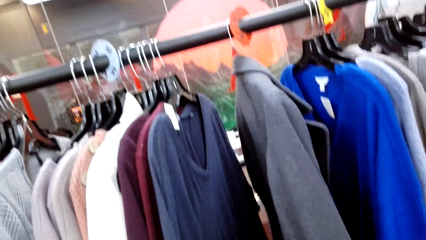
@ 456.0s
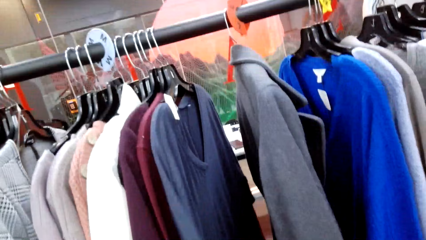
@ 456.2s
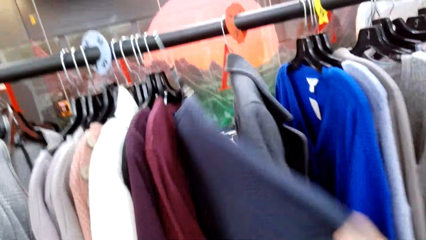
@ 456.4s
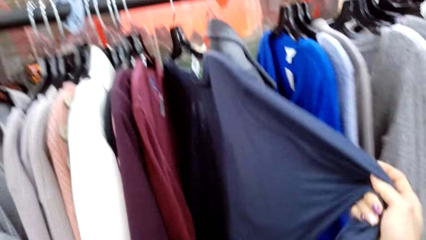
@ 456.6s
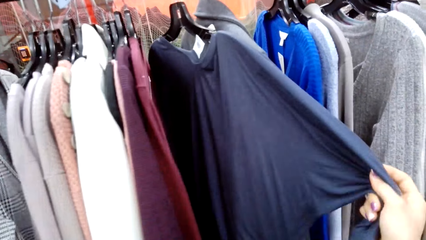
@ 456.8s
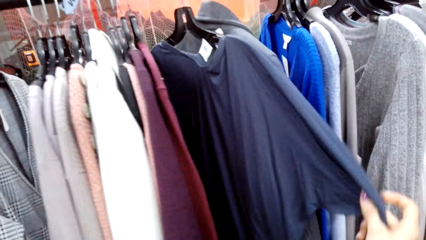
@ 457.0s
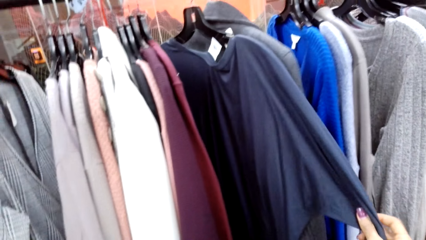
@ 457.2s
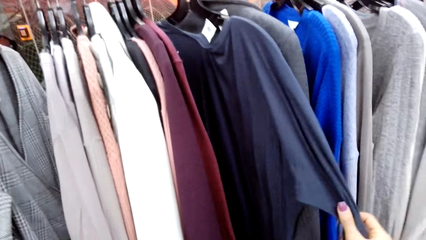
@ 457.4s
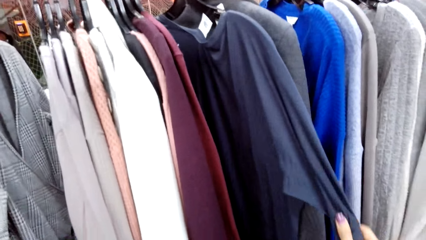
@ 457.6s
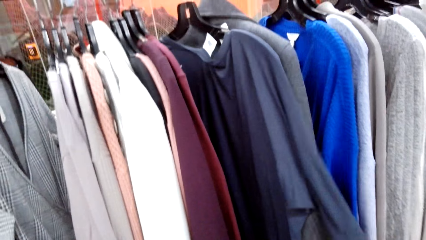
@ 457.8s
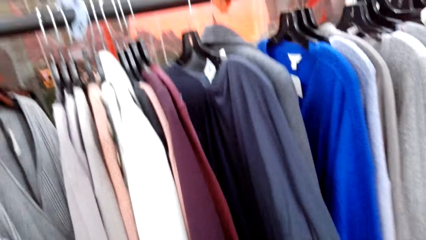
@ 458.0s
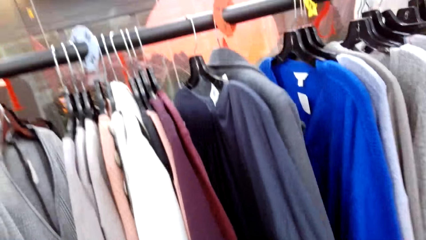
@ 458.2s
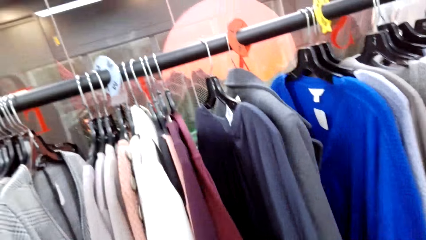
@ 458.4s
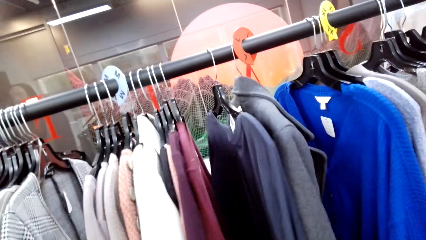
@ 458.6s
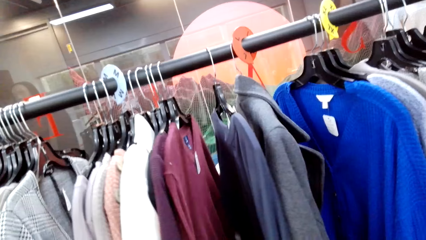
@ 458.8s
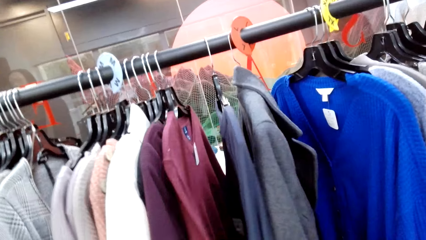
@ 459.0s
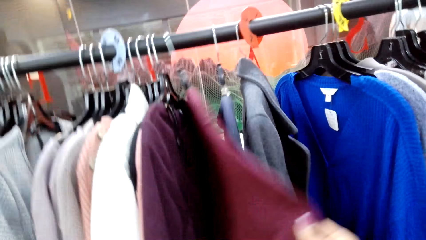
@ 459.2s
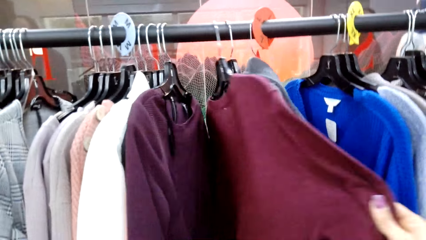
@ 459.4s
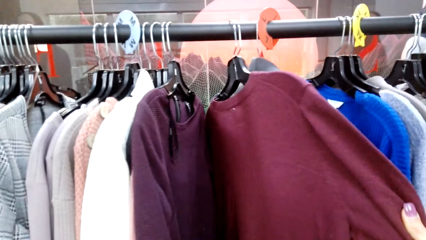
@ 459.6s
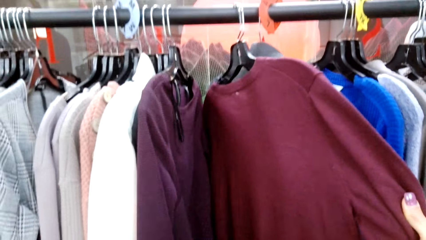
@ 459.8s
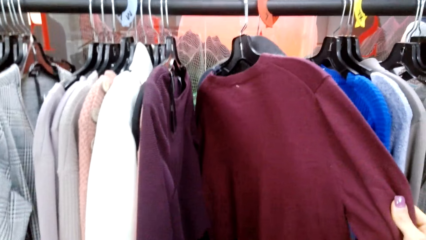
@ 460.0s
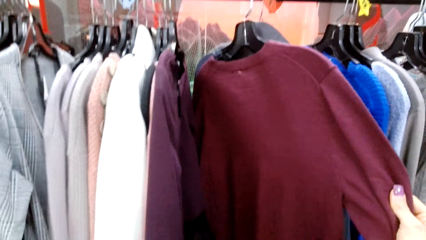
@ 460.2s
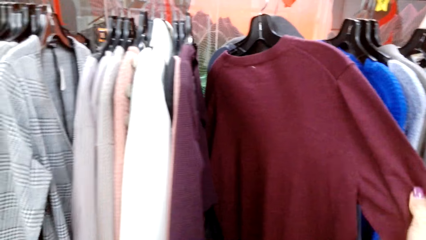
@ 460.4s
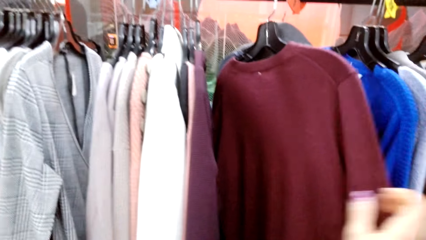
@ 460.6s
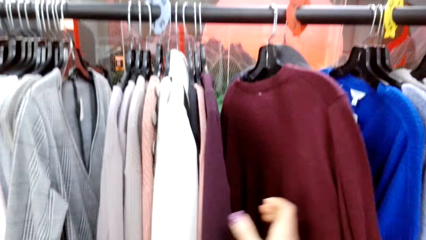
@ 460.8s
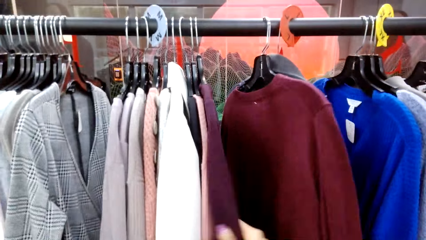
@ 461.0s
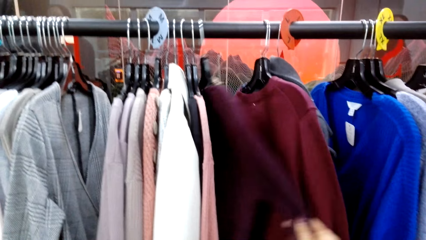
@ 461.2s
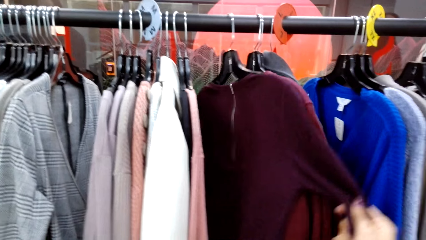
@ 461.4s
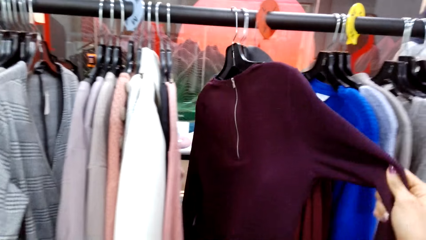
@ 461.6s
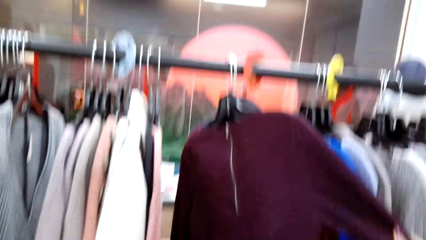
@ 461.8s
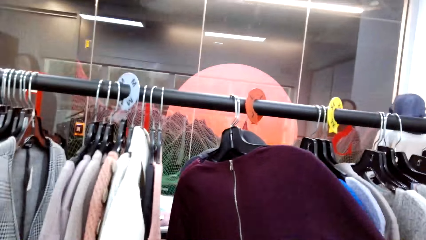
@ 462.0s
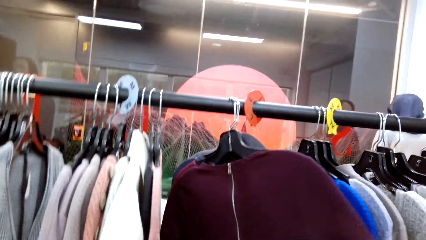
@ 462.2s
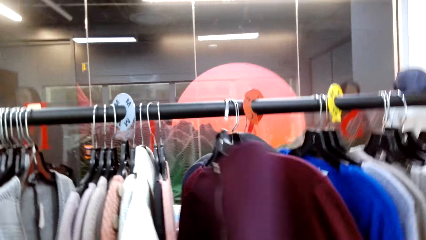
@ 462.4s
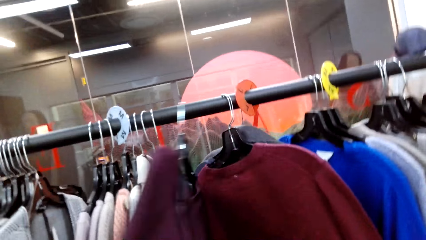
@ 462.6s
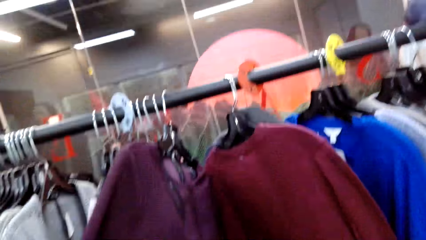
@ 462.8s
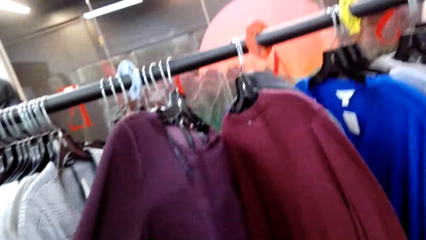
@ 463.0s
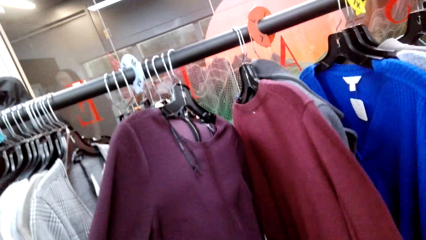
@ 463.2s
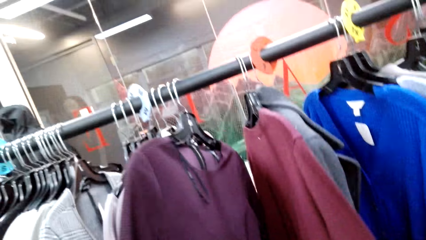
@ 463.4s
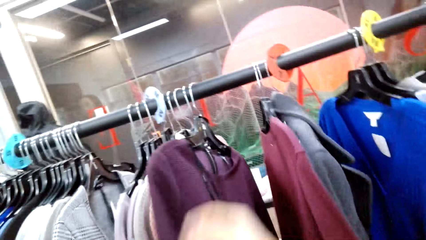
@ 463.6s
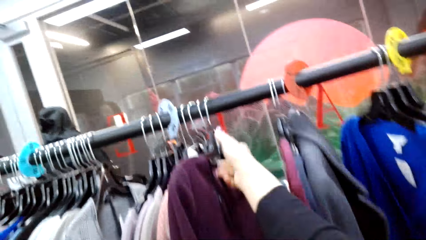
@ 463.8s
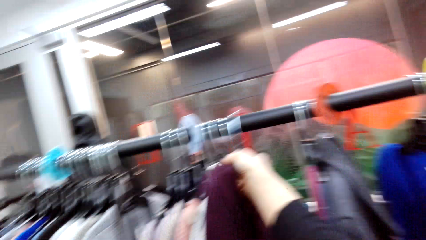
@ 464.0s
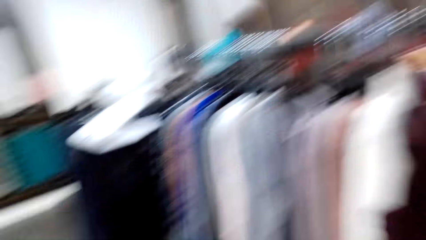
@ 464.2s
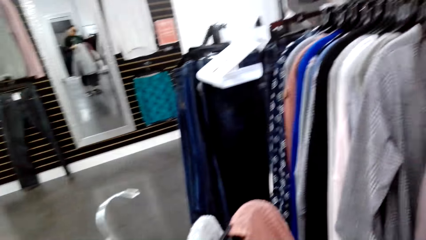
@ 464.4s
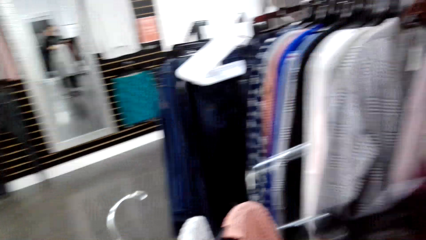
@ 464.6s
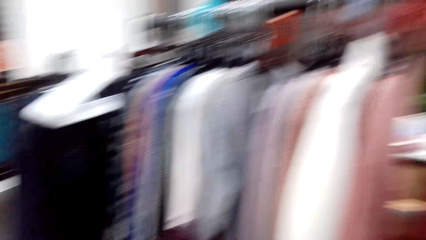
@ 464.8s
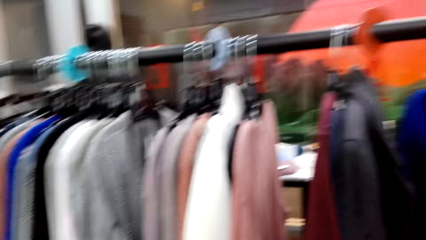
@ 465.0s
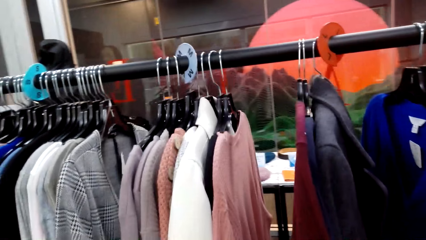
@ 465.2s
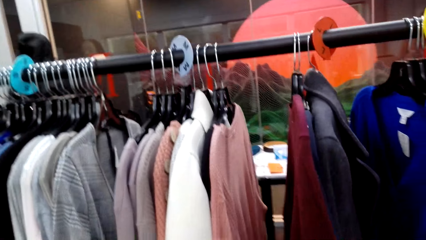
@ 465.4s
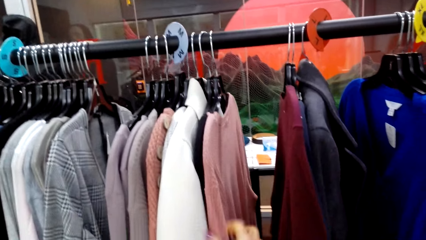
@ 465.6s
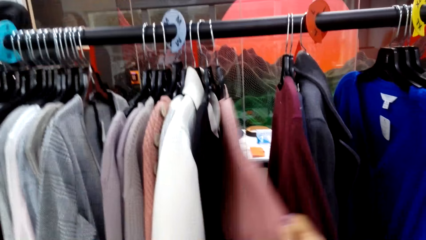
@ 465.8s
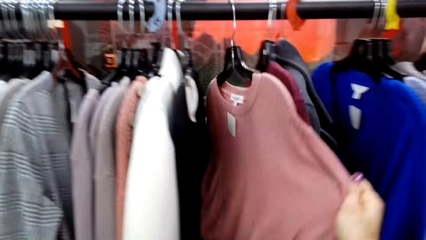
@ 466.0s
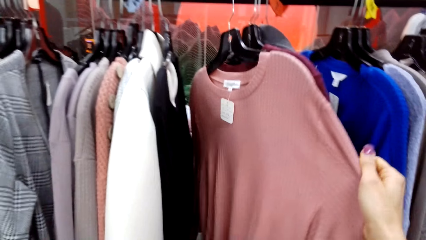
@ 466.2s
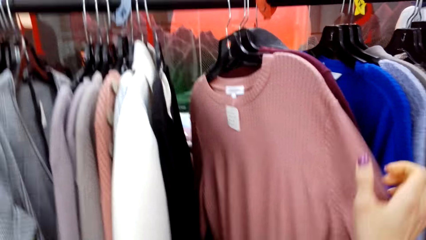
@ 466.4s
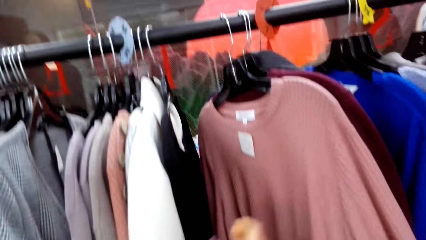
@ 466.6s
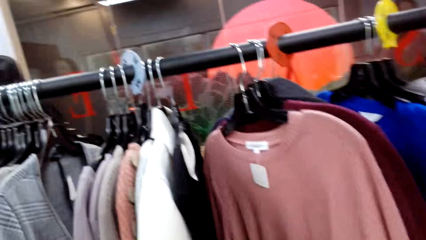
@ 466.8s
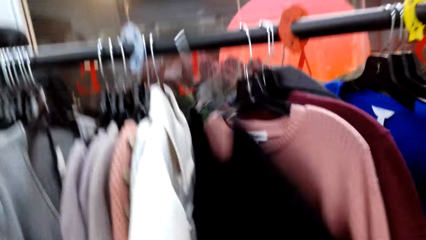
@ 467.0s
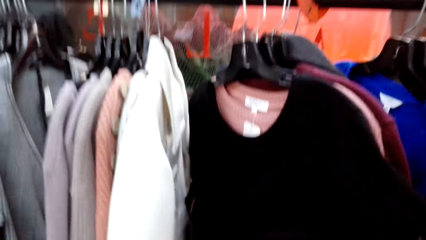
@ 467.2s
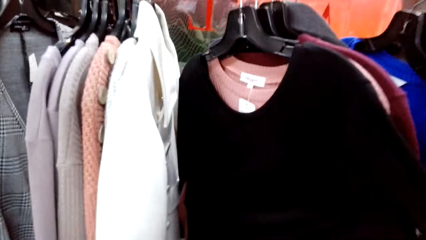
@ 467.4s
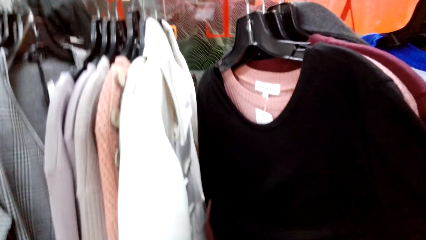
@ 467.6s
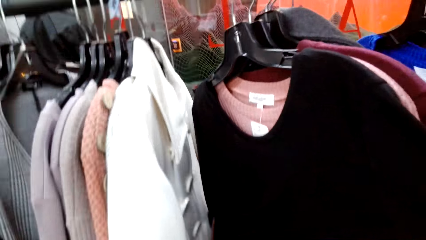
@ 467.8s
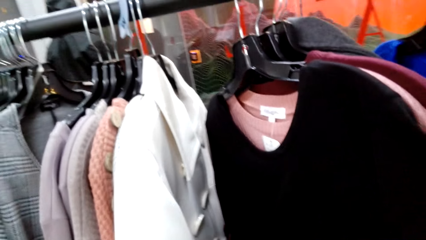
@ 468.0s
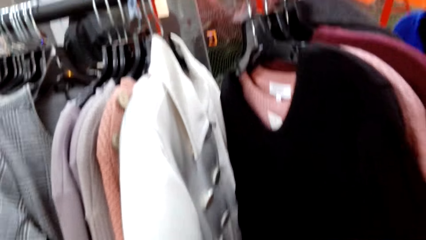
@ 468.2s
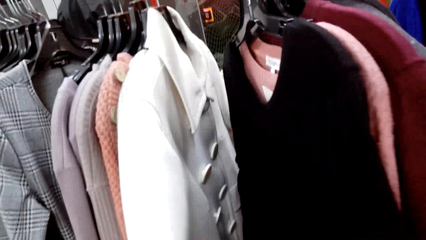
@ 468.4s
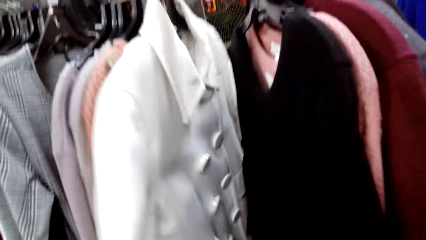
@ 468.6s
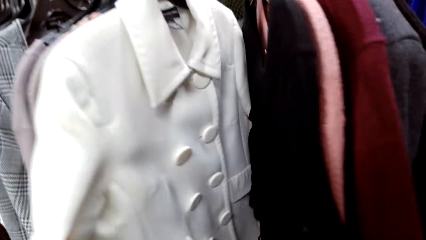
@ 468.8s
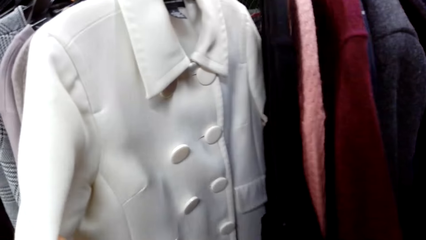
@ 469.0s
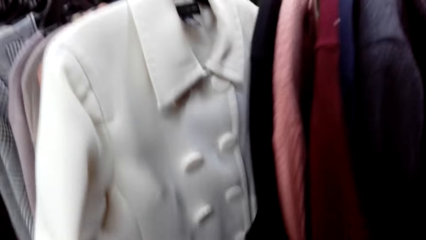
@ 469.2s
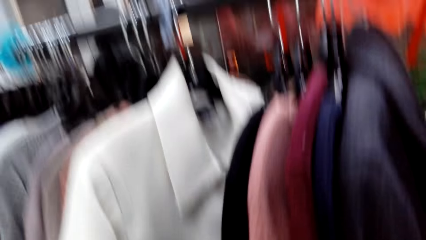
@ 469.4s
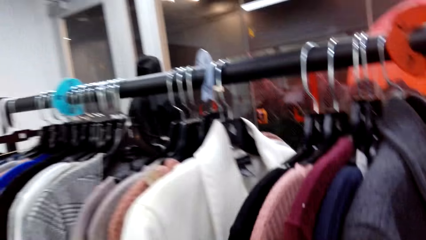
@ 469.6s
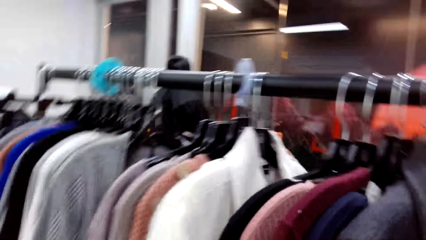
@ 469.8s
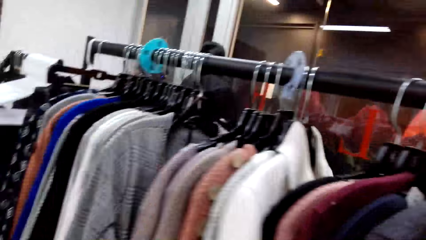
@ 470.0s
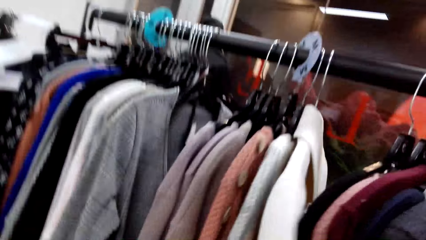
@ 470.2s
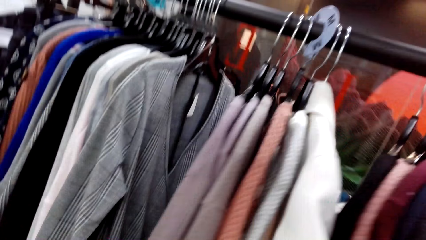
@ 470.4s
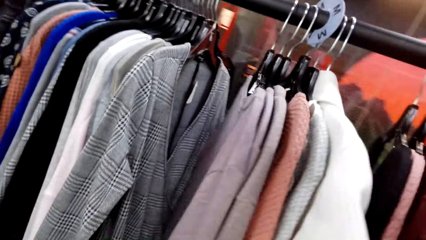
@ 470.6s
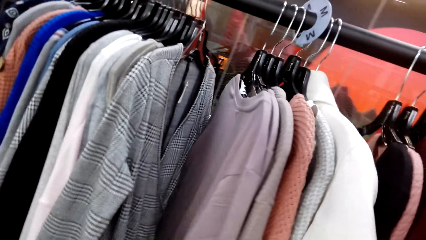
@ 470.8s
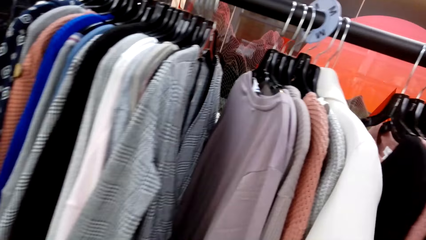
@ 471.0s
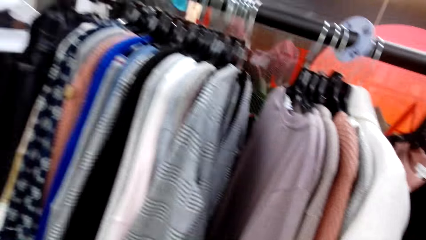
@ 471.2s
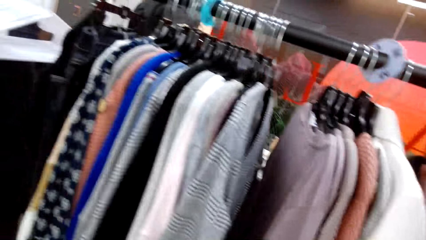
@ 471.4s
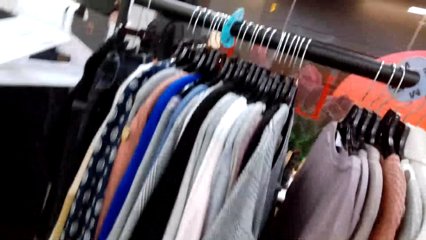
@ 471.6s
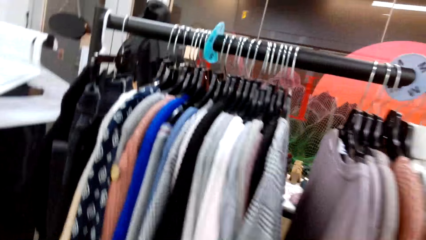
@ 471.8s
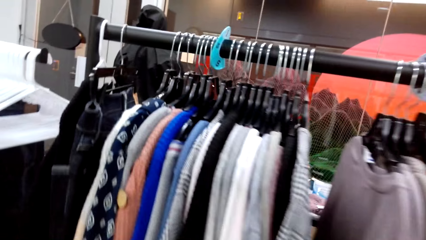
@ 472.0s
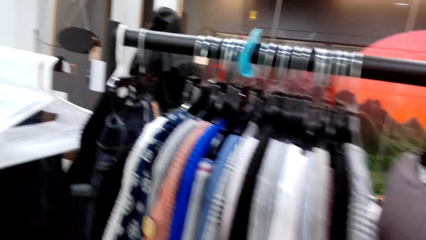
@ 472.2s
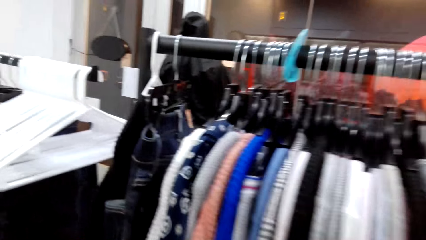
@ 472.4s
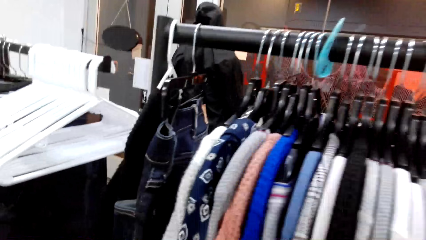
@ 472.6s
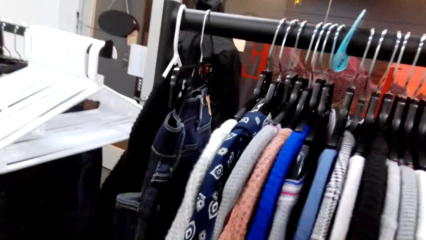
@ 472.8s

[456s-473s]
The camera wearer unhangs the top. They look at the tops on the hanger.
